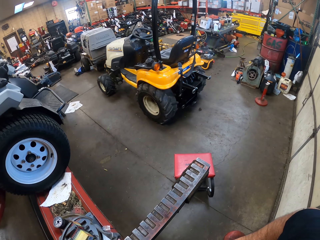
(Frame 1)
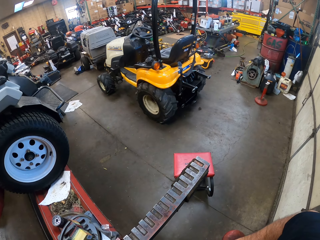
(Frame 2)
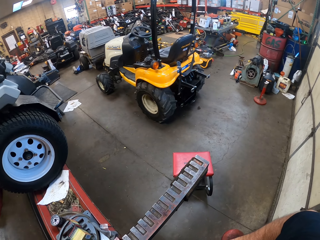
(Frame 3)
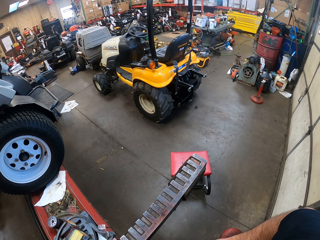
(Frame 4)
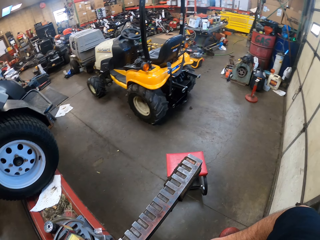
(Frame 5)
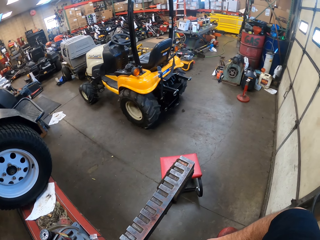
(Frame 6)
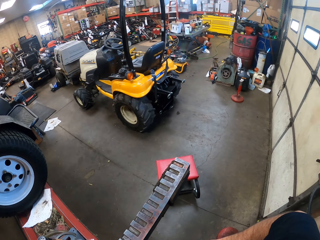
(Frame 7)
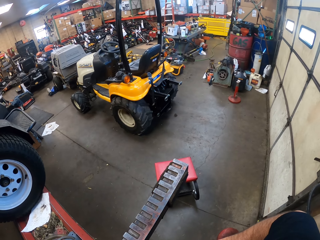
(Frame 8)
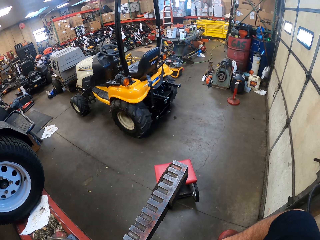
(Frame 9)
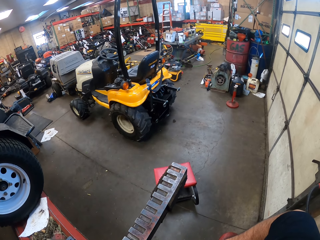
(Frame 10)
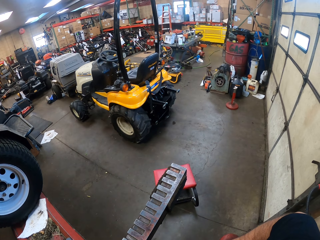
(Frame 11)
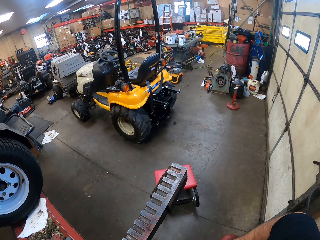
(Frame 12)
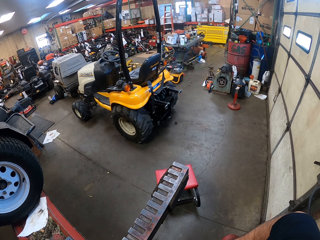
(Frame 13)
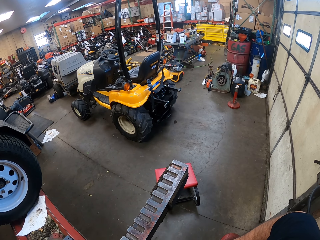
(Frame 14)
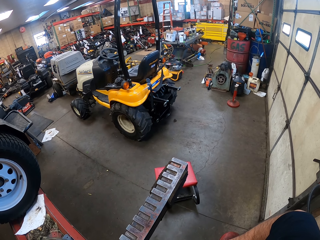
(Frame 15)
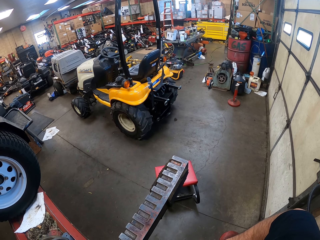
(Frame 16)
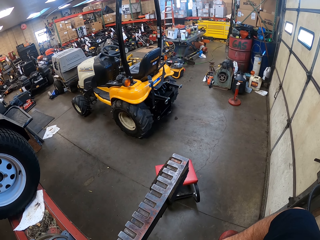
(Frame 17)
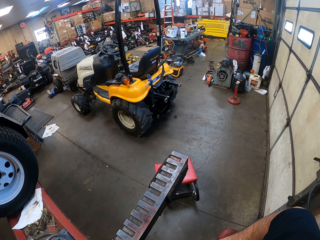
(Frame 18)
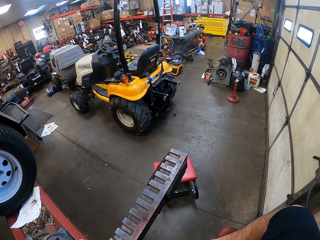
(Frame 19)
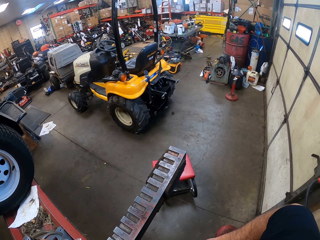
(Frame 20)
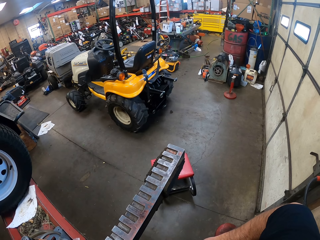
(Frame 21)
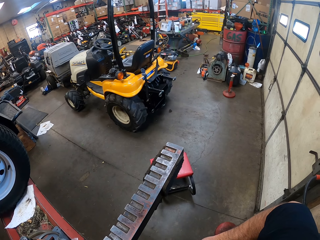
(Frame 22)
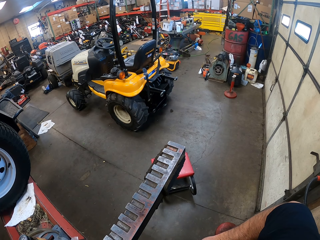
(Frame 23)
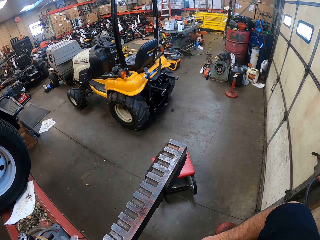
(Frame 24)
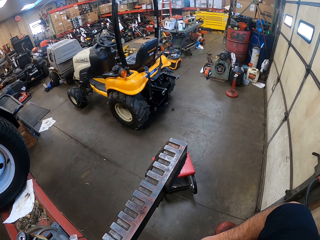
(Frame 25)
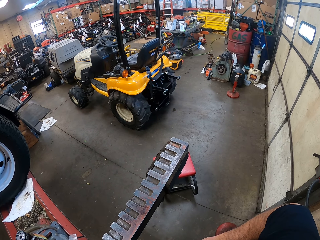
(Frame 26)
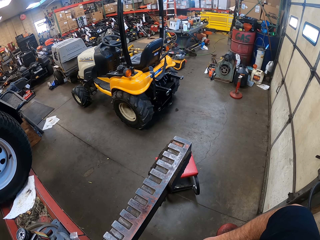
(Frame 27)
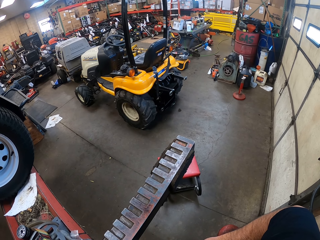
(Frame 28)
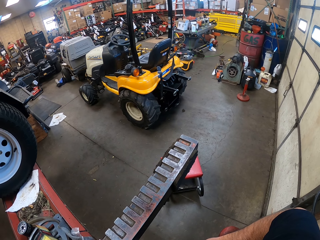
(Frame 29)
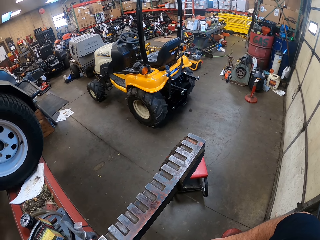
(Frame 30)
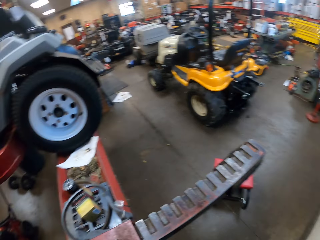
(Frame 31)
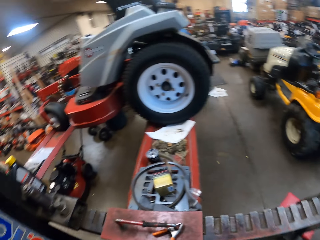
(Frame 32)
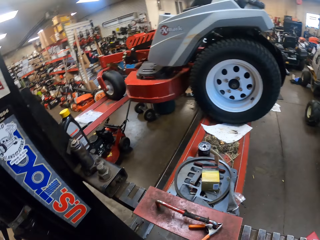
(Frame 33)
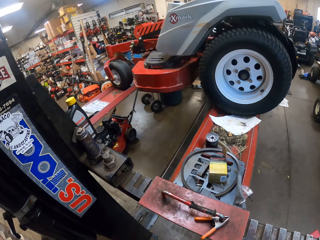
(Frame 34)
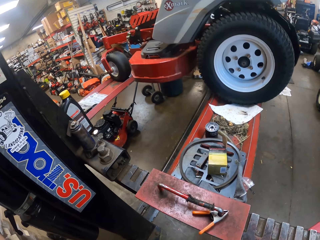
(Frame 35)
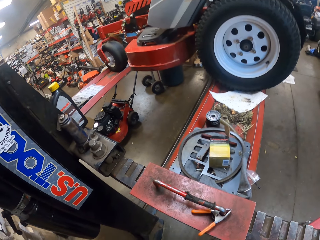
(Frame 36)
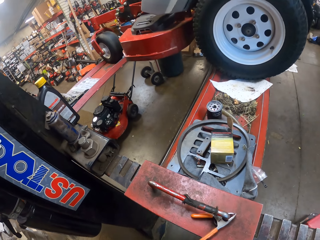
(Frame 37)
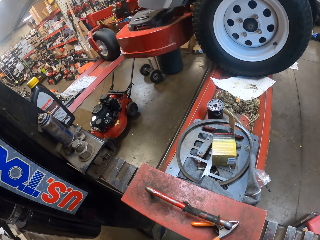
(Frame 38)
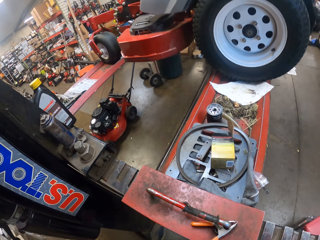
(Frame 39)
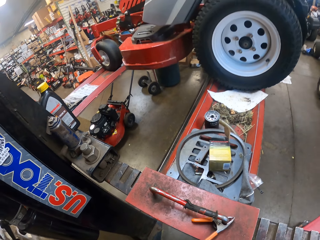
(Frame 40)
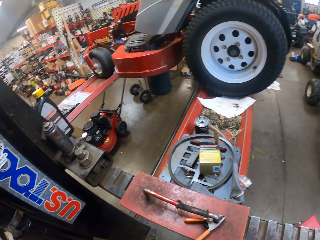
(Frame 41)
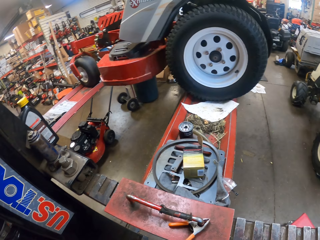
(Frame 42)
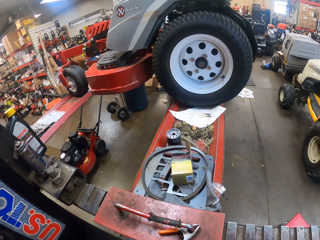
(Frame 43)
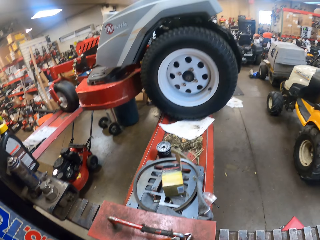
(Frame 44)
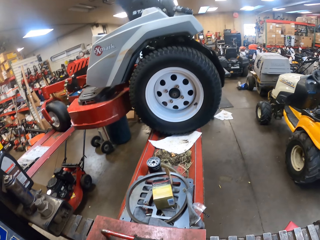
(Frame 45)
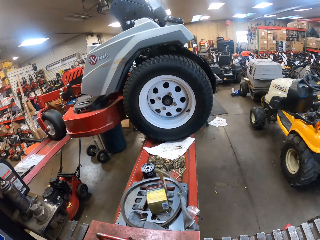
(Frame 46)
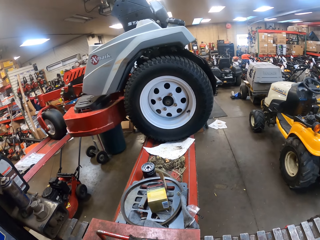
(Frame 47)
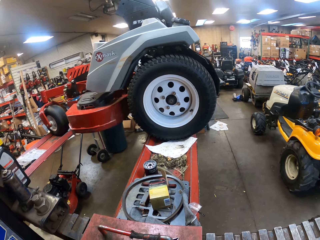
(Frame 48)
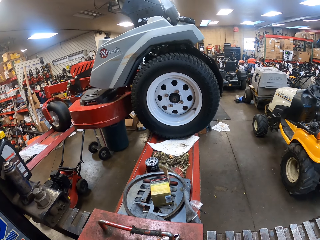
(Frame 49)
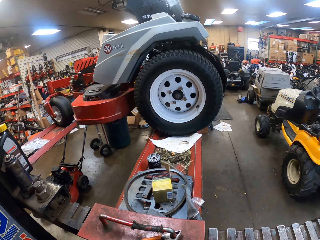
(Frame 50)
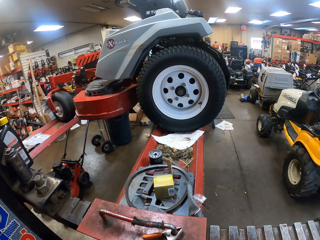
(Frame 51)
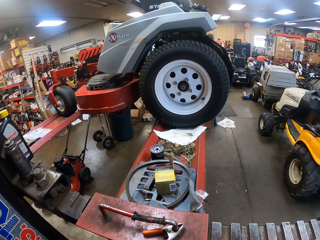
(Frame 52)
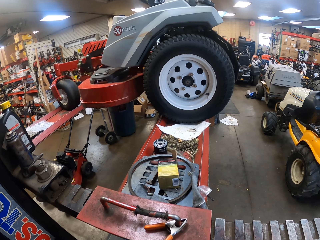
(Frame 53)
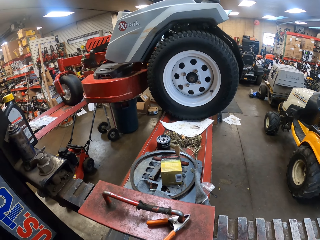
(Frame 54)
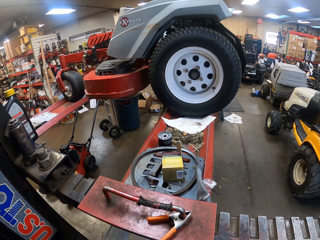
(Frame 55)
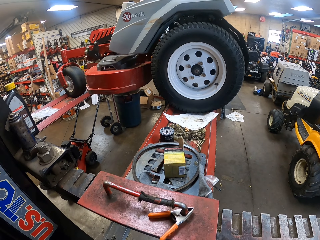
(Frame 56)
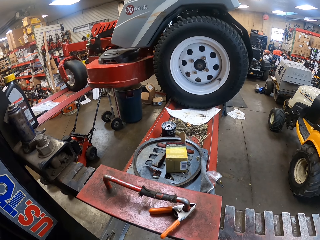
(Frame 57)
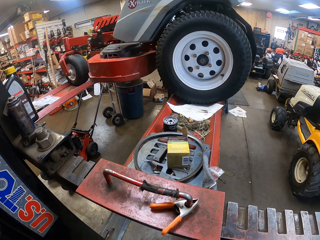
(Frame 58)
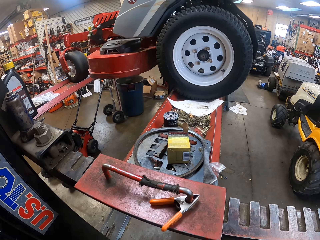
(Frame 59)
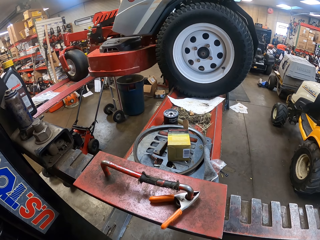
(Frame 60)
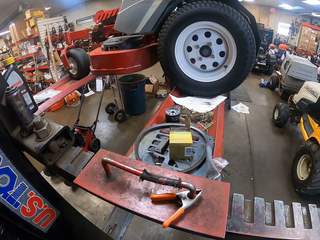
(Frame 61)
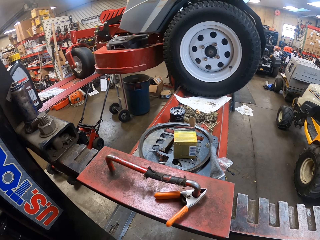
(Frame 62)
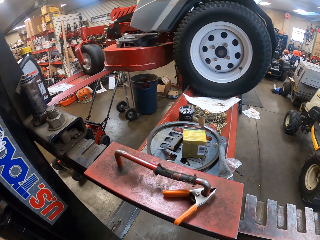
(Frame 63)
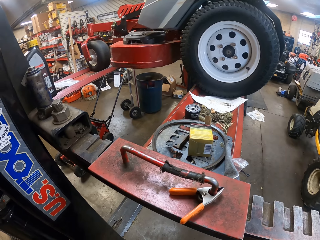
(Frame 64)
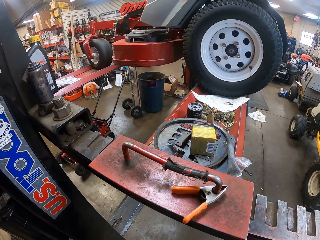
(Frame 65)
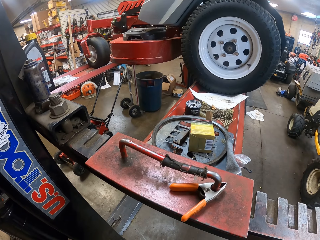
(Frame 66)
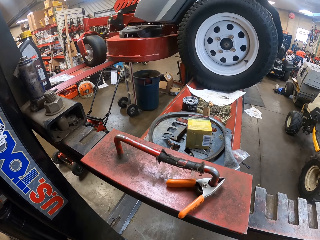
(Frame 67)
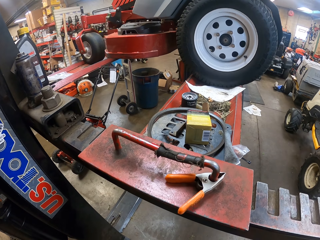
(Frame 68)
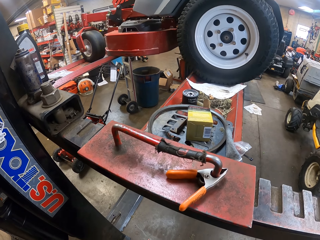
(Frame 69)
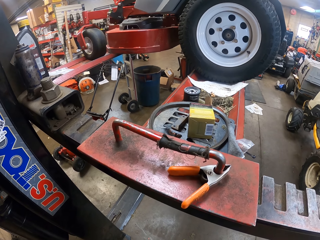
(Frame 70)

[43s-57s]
The camera wearer turns around and looks around the workshop.

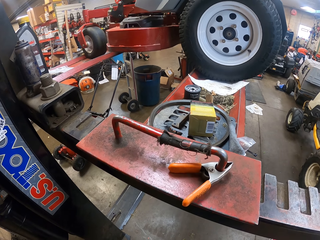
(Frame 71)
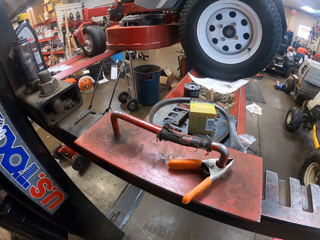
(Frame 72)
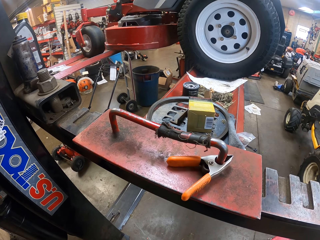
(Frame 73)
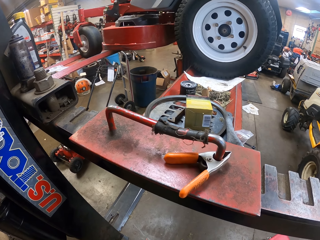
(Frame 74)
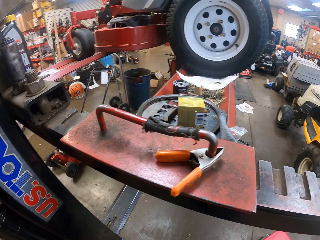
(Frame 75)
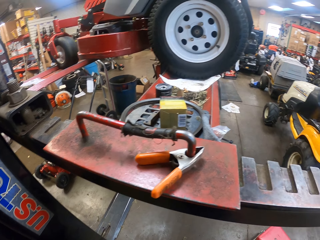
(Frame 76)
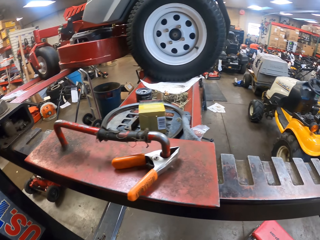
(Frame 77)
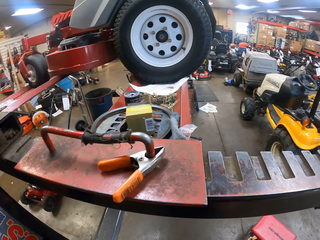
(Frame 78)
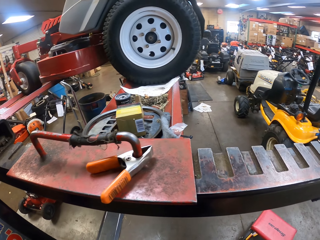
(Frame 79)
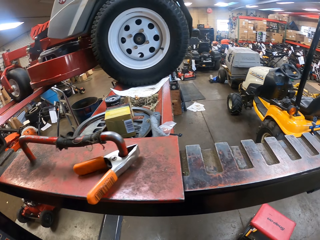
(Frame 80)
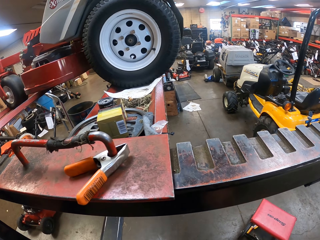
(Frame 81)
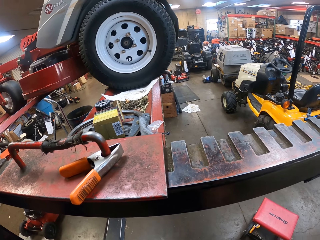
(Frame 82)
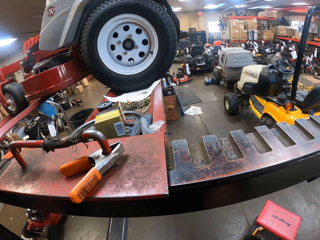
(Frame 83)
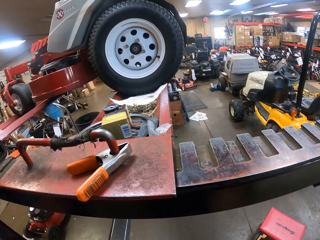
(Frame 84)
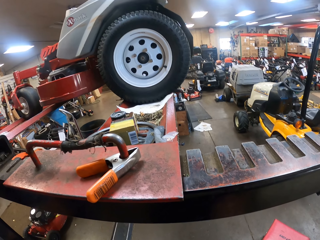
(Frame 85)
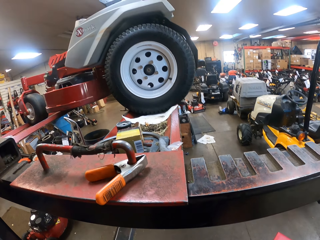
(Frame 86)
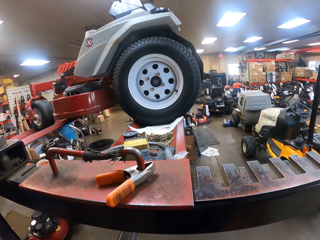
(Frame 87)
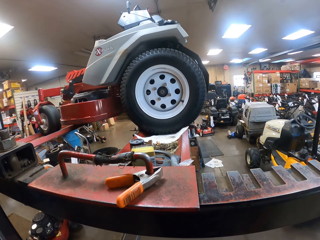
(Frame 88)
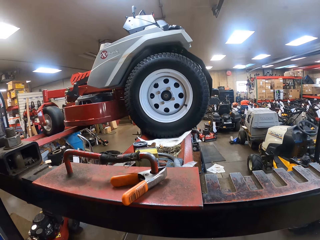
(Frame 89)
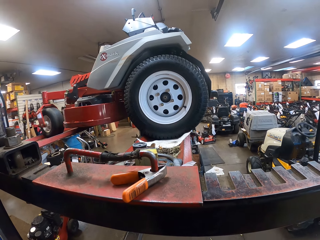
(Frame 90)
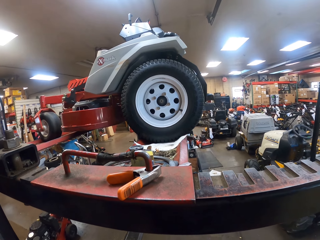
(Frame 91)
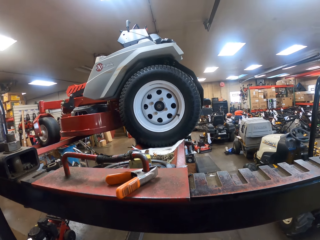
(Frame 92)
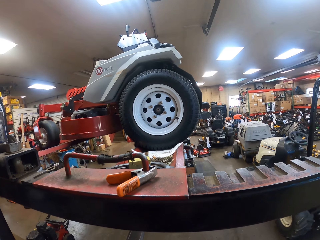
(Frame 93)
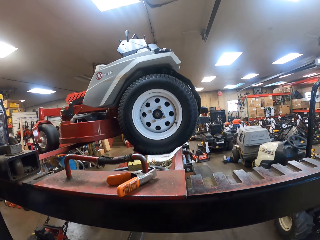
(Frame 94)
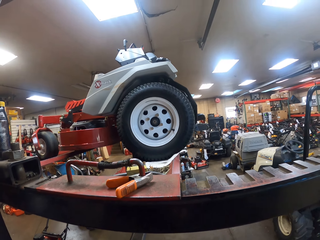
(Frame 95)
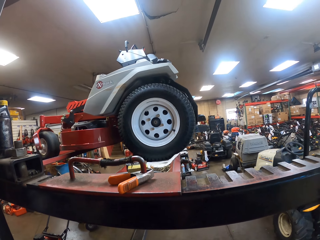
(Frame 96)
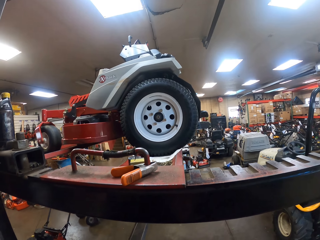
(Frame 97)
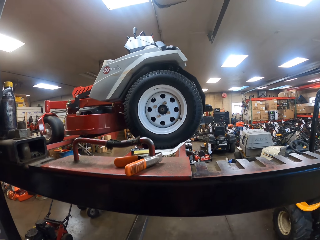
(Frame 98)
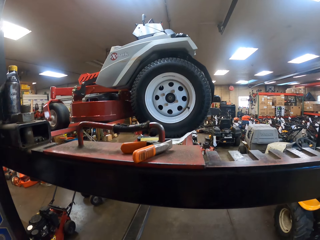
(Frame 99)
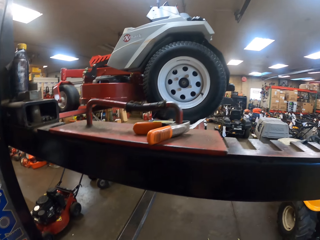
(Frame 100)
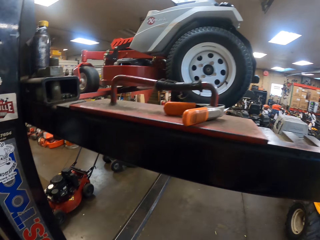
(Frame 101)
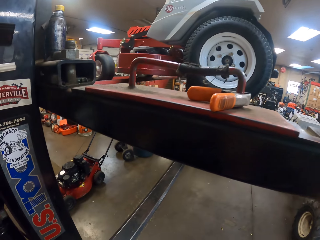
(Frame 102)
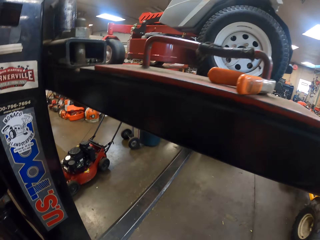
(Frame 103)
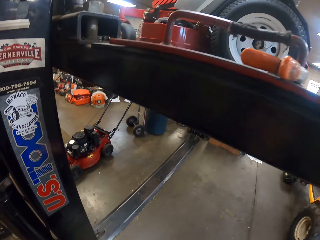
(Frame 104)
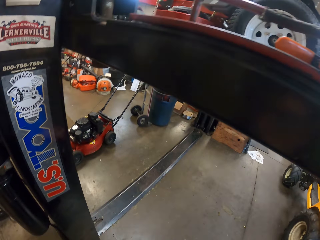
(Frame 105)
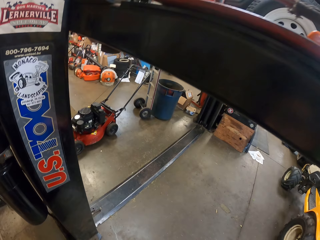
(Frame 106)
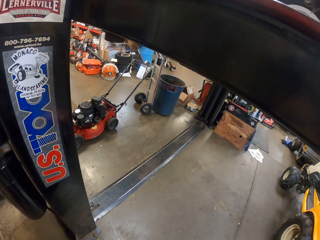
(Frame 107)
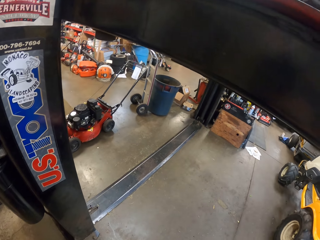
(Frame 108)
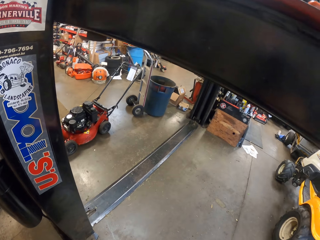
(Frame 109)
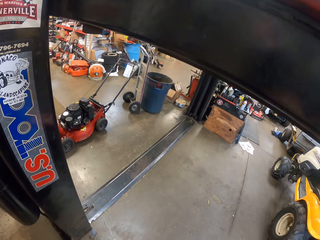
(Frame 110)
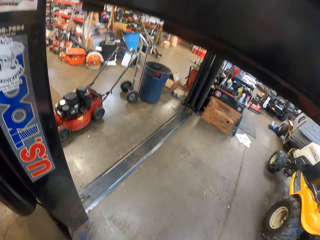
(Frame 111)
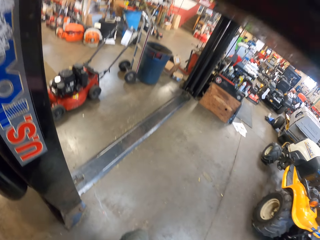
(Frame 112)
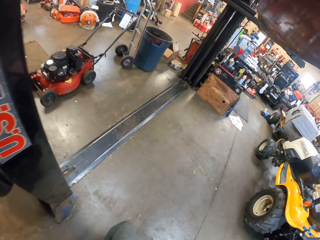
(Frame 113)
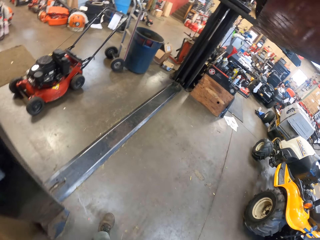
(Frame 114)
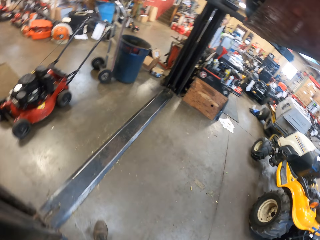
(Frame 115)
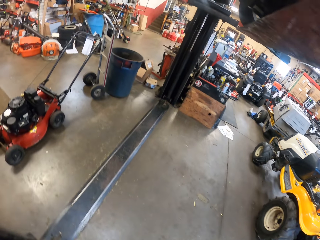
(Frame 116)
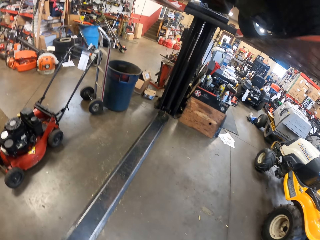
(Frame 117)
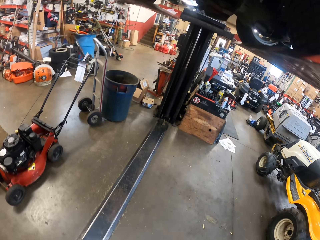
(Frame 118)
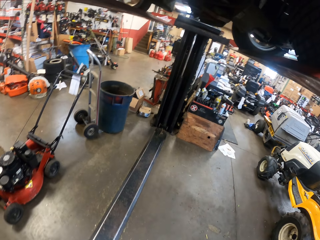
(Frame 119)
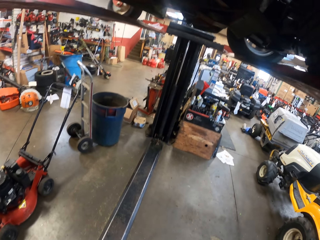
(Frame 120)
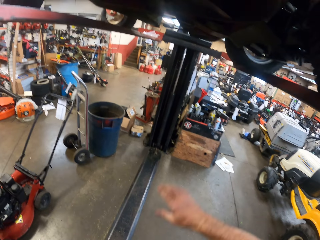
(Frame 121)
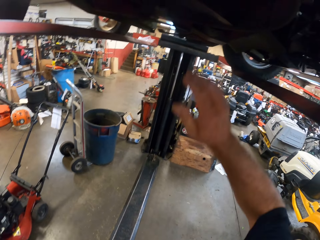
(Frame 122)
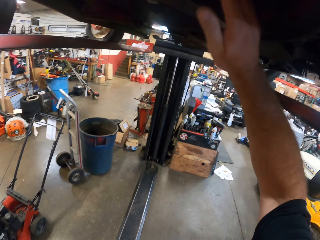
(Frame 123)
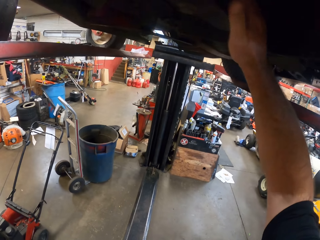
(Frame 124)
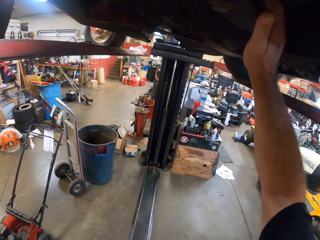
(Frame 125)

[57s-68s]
The camera wearer walks around the workshop.
